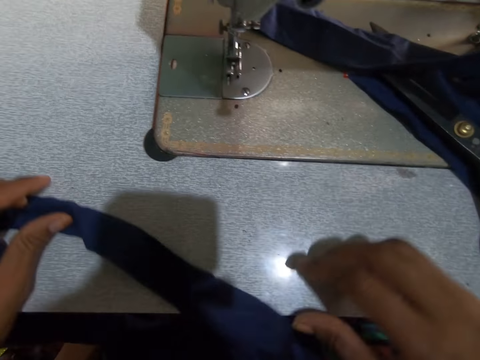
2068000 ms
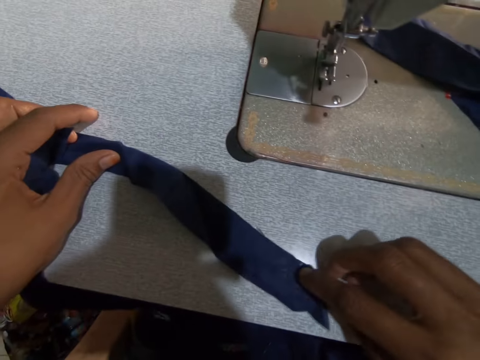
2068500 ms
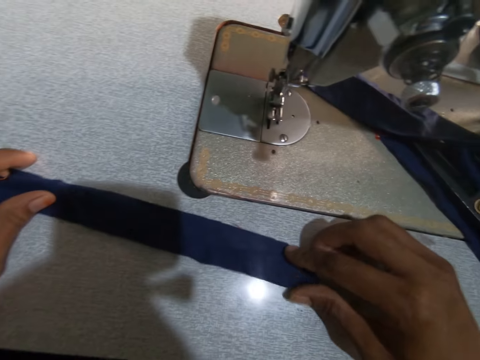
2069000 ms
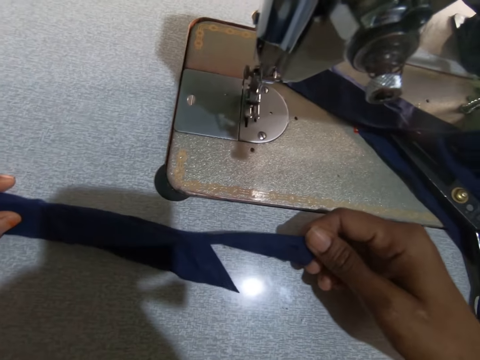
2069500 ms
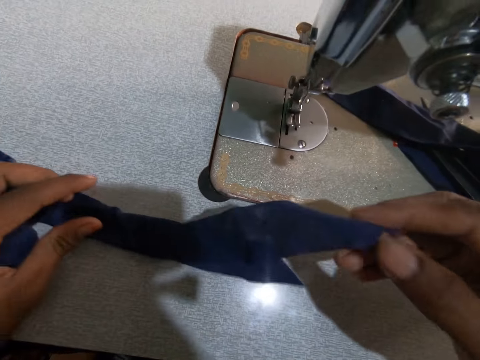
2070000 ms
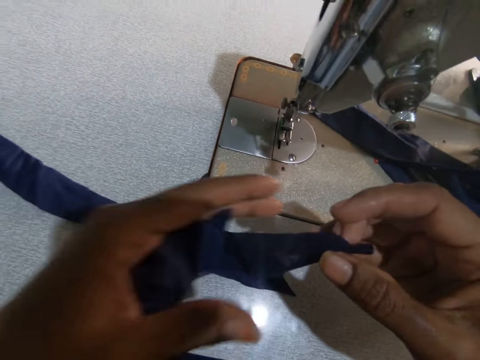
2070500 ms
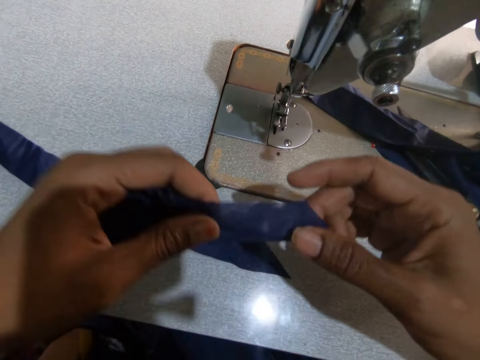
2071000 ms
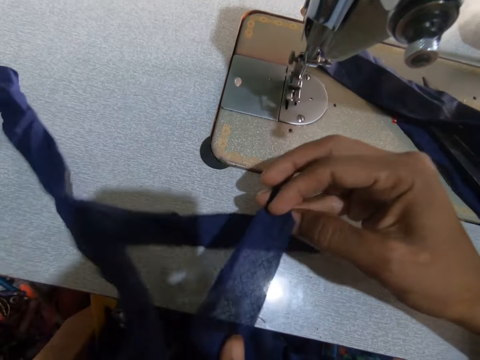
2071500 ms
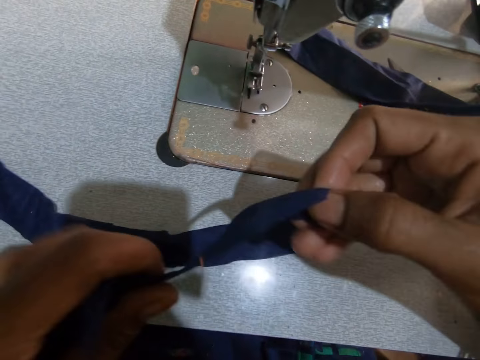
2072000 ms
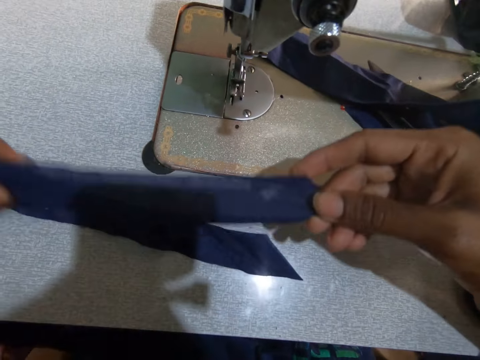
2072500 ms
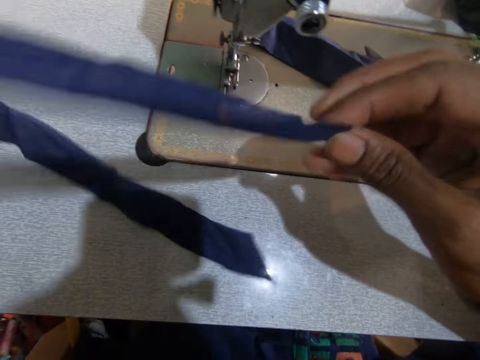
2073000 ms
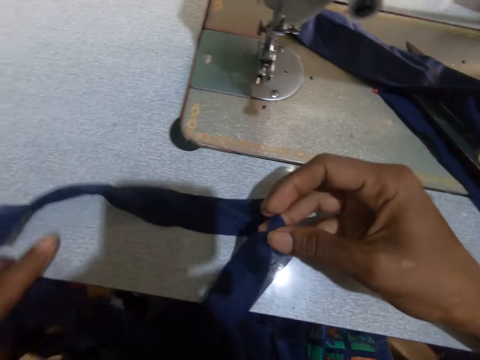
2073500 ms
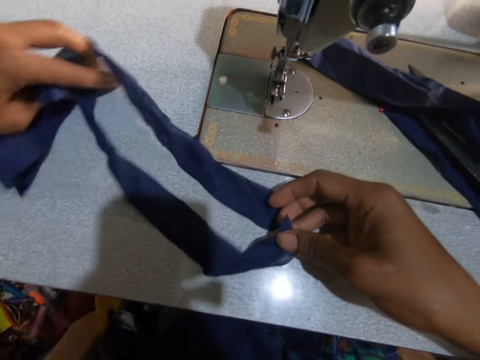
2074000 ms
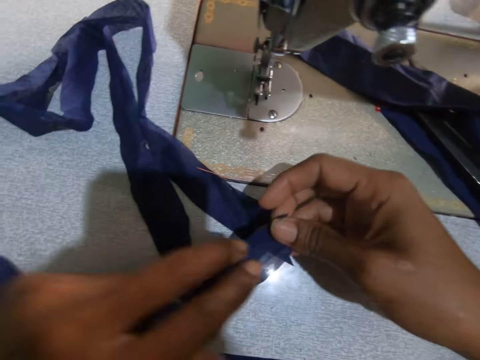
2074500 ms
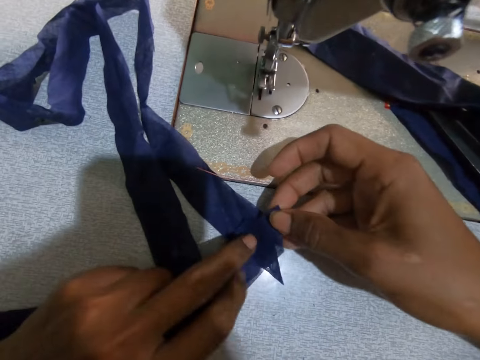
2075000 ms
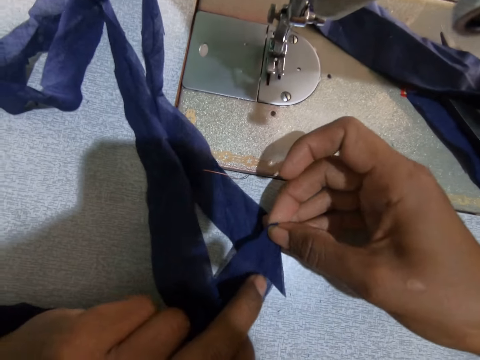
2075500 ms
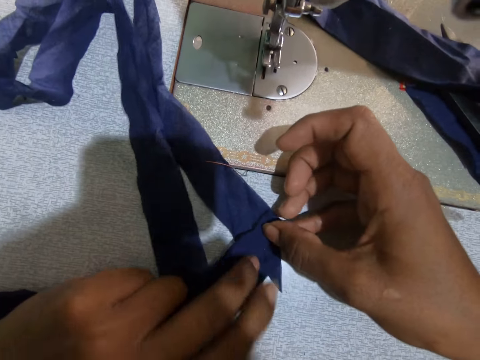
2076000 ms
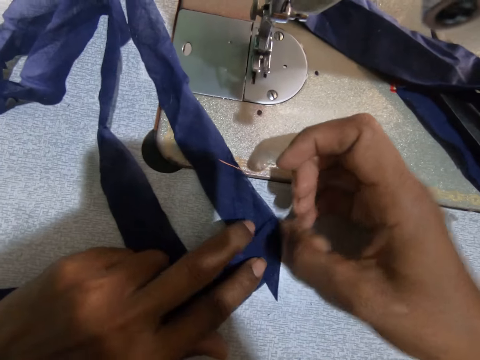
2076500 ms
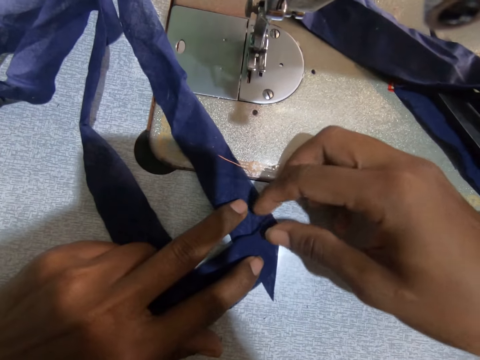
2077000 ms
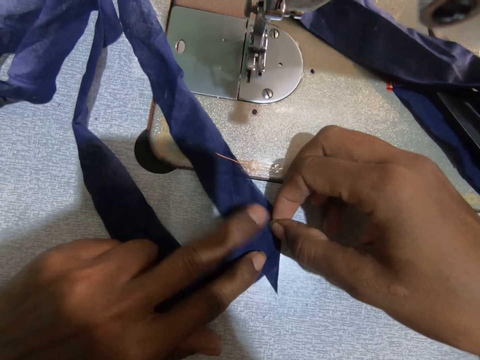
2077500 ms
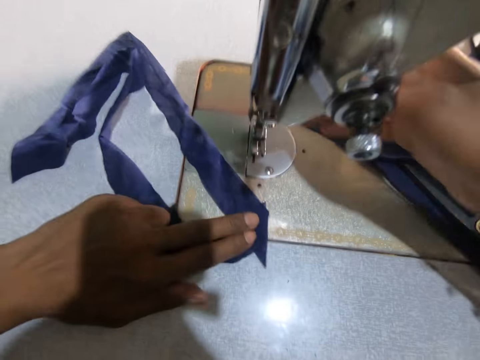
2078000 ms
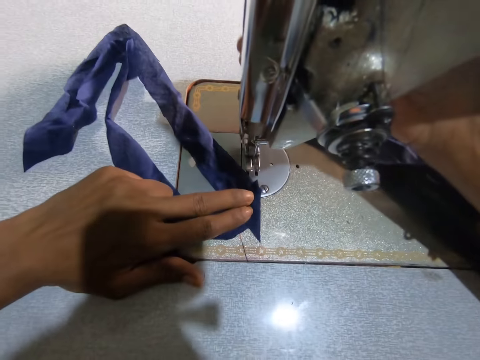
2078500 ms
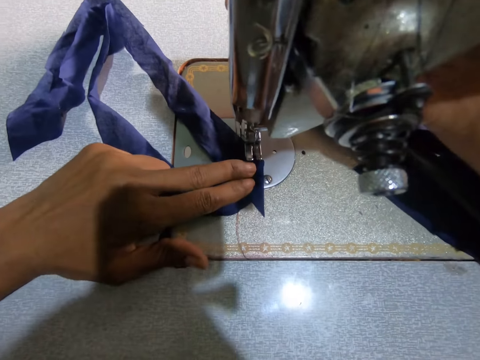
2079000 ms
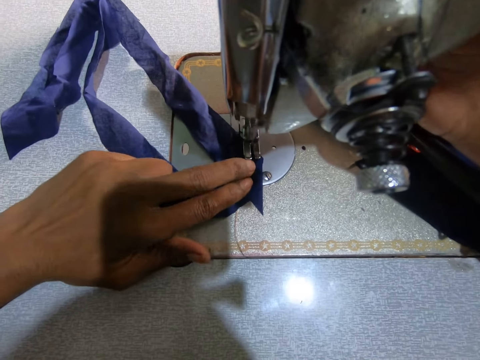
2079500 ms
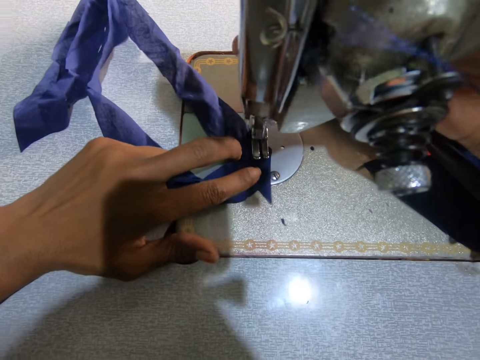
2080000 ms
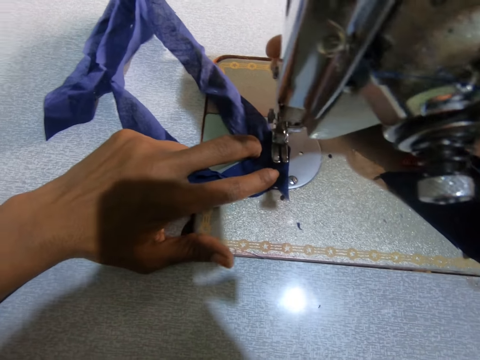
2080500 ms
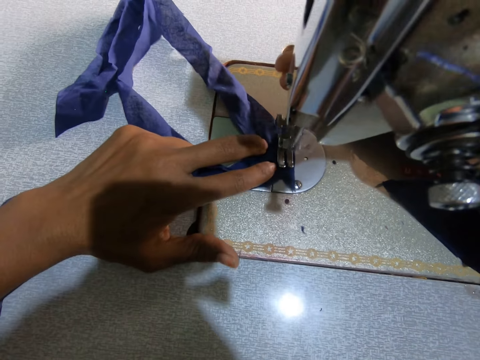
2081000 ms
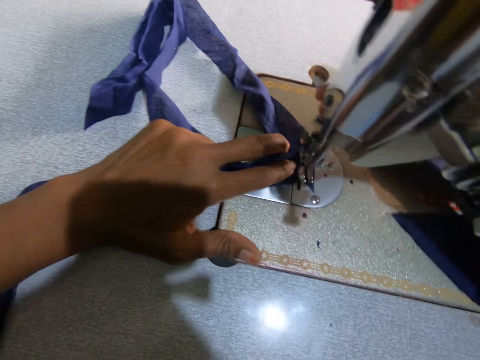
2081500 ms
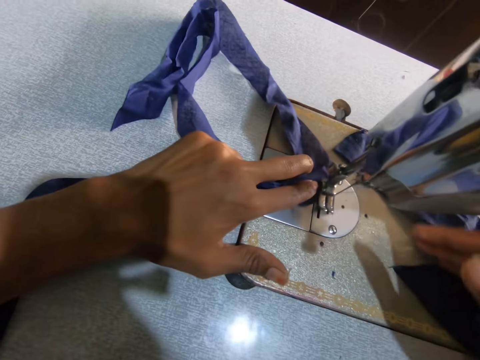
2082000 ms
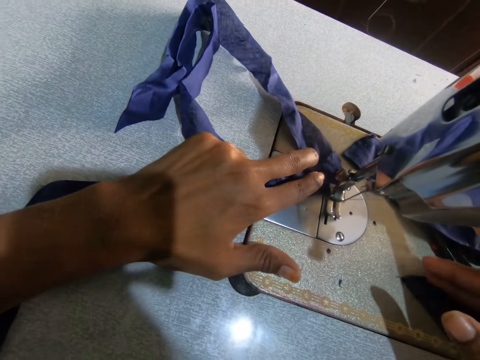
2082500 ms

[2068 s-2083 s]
The camera wearer holds the fabric with both hands. They adjust the fabrics on the sewing machine table. They stare at the fabric. They turn the fabric. They stare at the fabric. They turn the fabric. They move the fabric on the table. They place the fabric on the table. They move the fabric. They align the fabric. They move the fabric to the sewing machine. They operate the sewing machine. They sew the fabrics with the sewing machine.

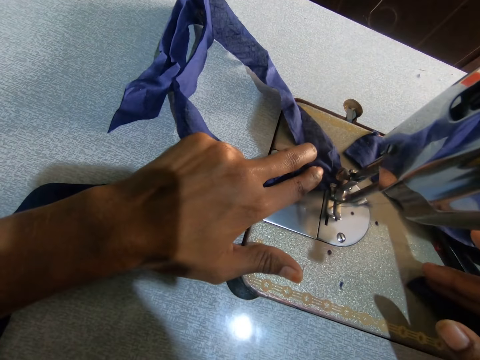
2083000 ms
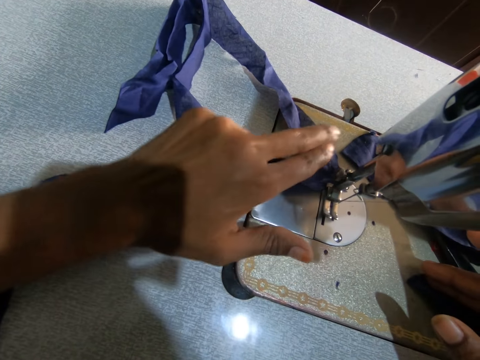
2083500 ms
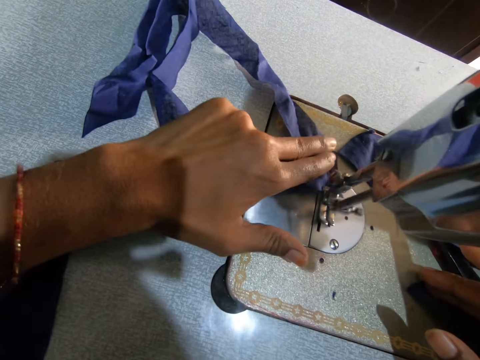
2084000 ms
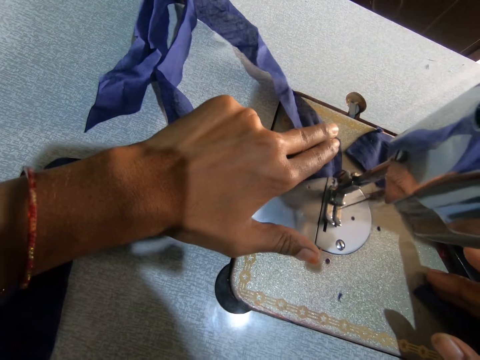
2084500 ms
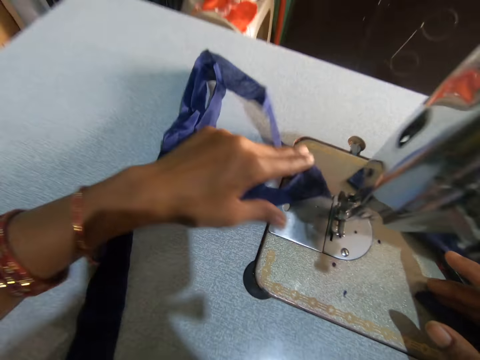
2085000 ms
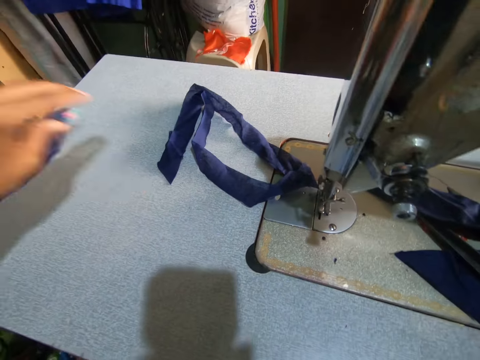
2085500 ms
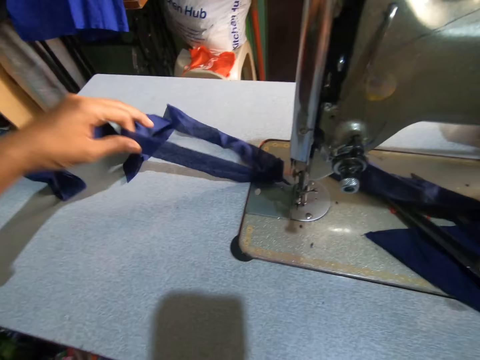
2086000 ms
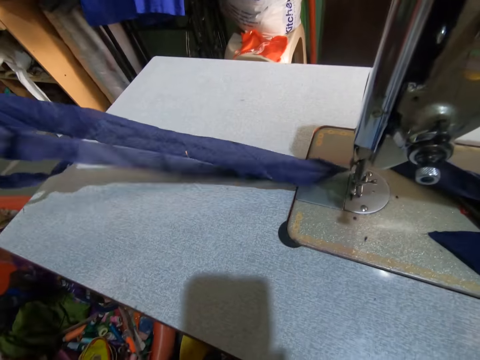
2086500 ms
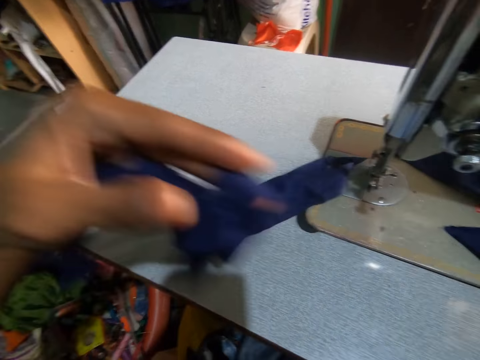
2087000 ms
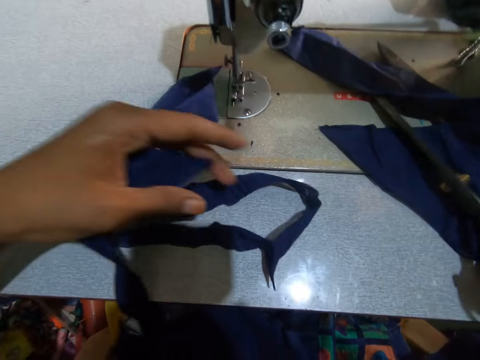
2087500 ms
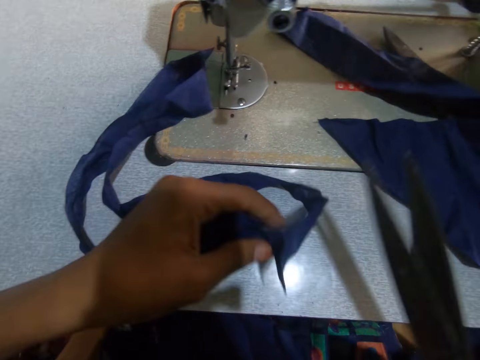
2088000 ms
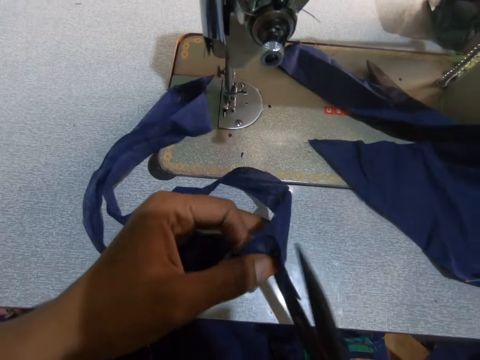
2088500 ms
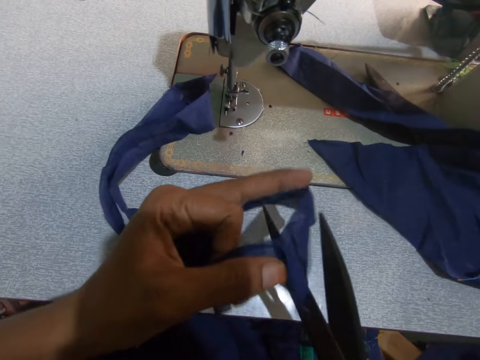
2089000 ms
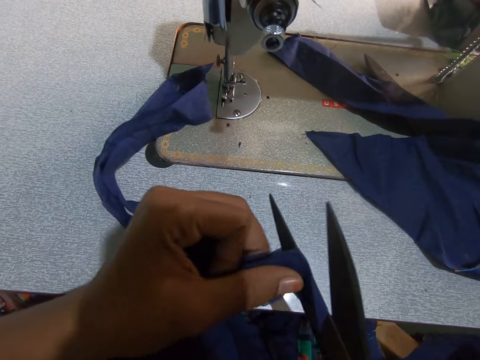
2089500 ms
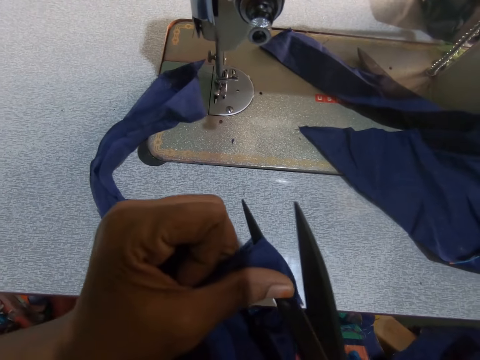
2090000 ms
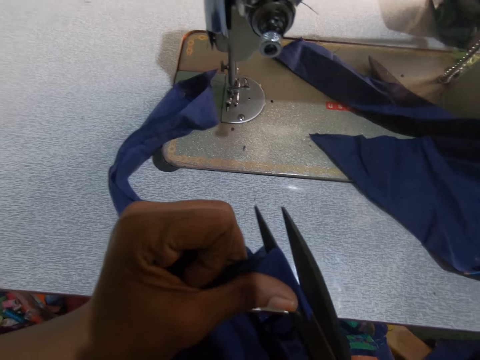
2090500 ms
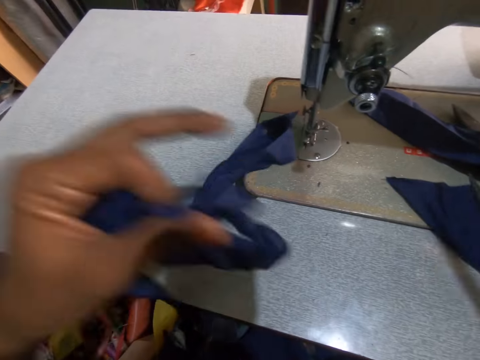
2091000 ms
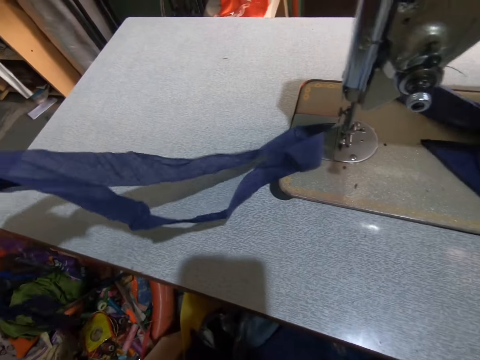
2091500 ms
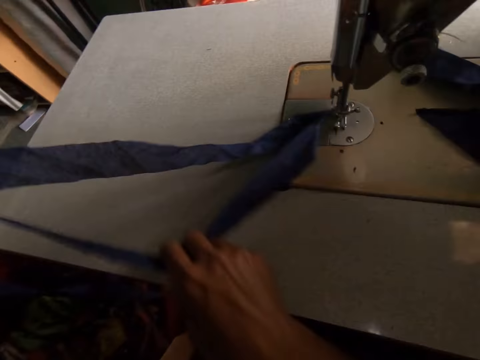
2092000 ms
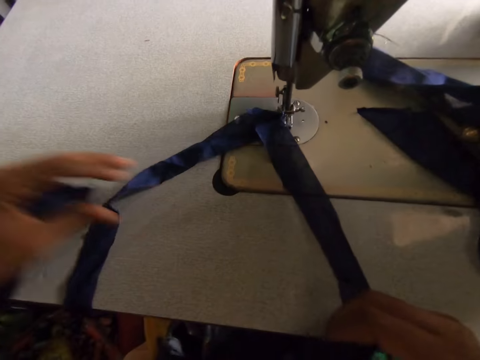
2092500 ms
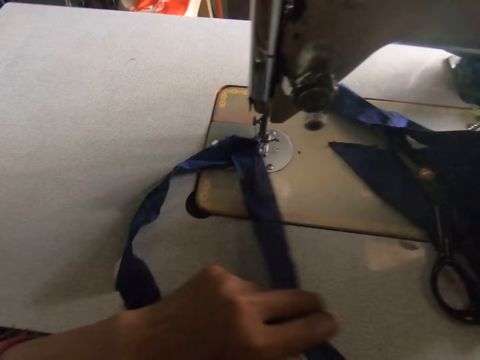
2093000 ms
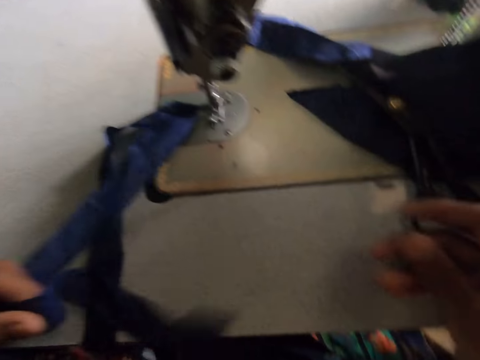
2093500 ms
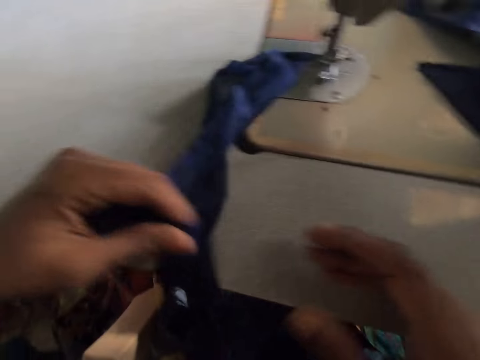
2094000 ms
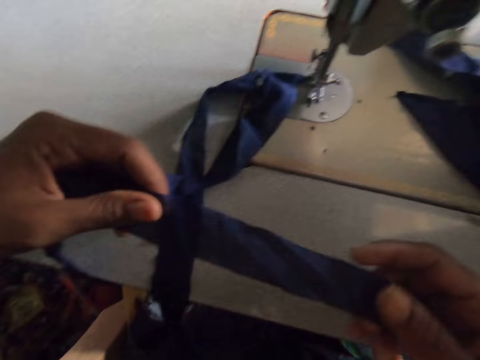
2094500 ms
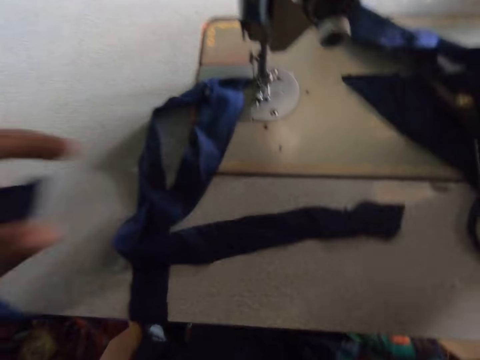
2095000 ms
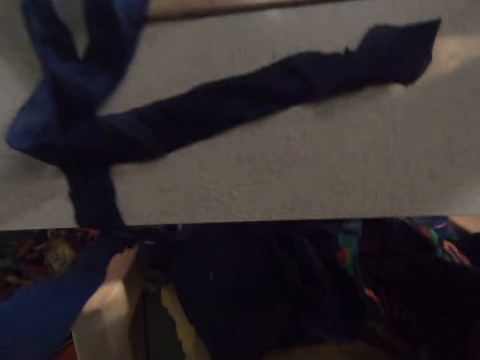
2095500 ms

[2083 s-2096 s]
The camera wearer unhands the fabric. They pick up the fabric. They pick up the scissors. They carry the scissors on the sewing machine table. They cut the fabric with the scissors. They place the scissors on the table. They pick up the fabric. They hold the fabric with both hands. They hold the fabric with one hand. They hold the fabric with both hands. They stare at the fabric. They drop the fabric on the sewing machine table. They do something.
